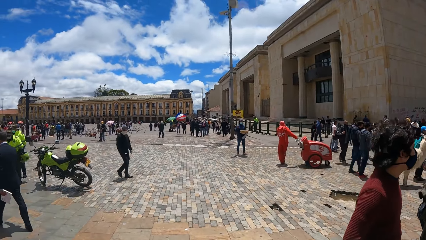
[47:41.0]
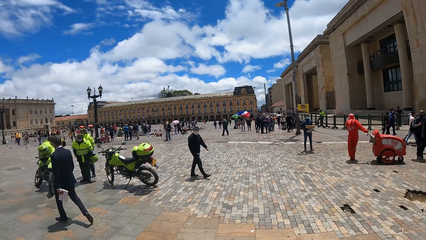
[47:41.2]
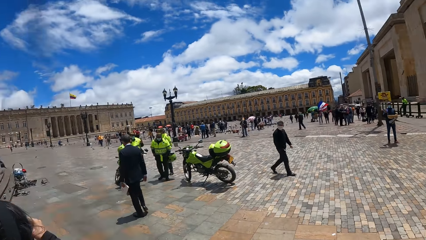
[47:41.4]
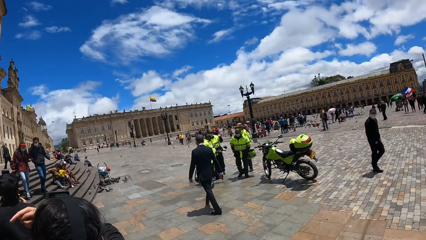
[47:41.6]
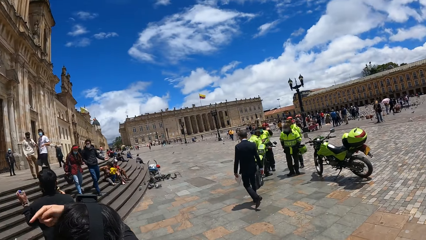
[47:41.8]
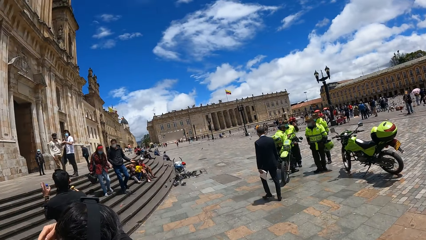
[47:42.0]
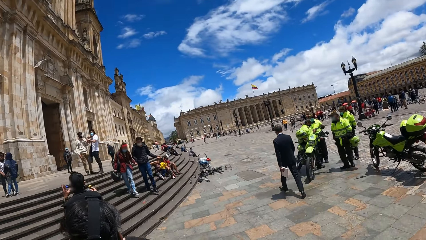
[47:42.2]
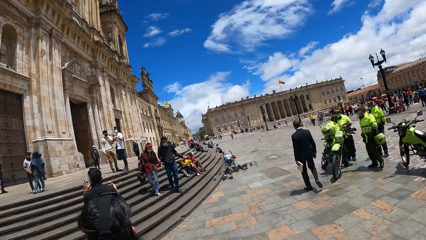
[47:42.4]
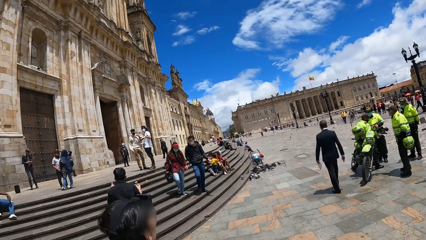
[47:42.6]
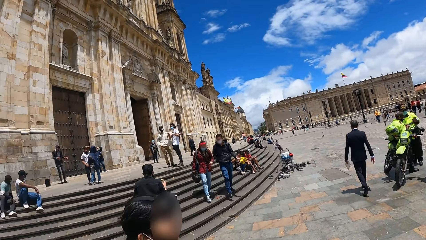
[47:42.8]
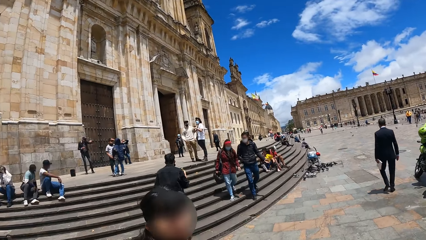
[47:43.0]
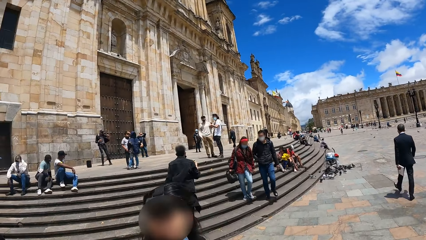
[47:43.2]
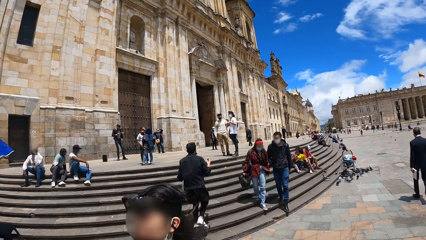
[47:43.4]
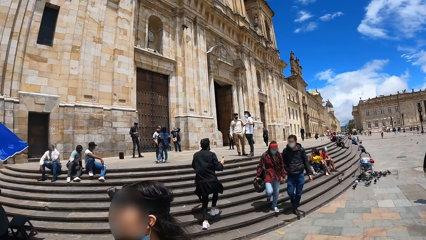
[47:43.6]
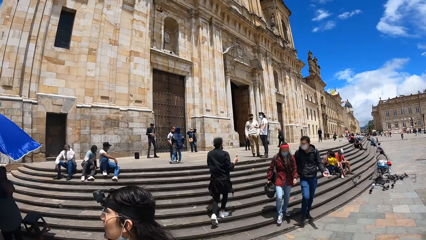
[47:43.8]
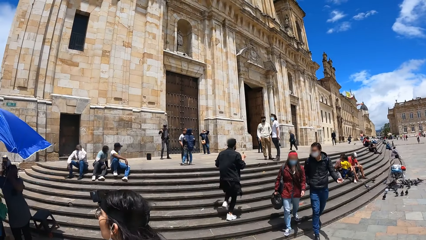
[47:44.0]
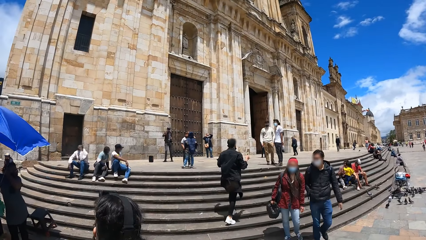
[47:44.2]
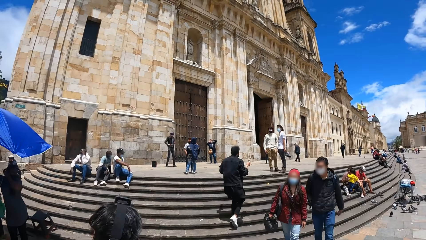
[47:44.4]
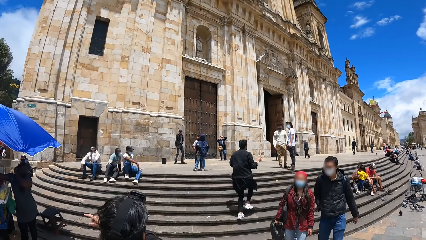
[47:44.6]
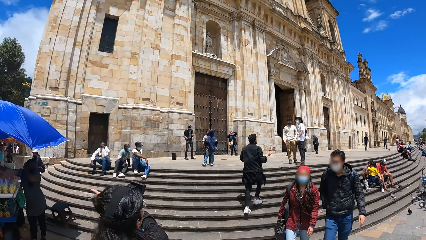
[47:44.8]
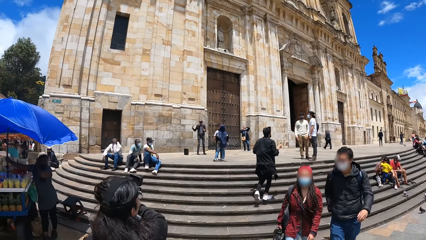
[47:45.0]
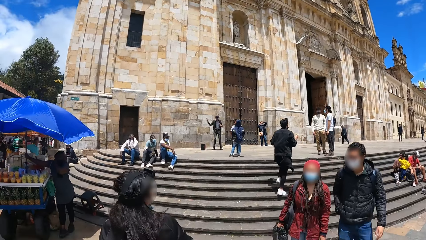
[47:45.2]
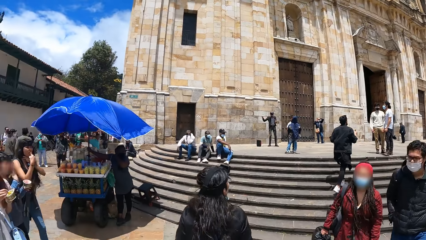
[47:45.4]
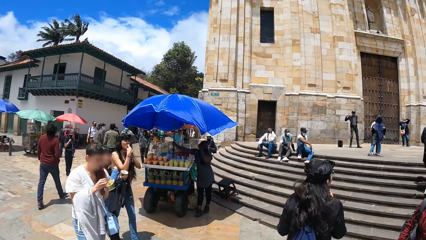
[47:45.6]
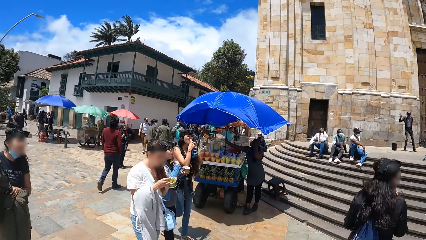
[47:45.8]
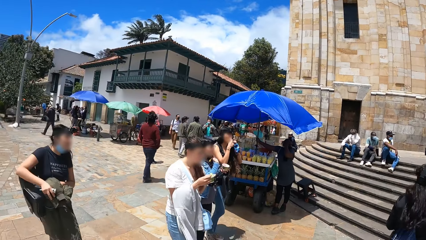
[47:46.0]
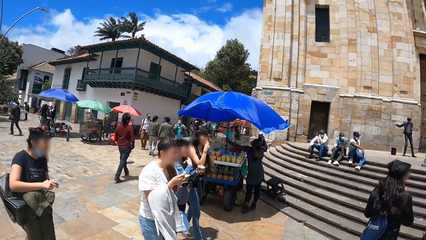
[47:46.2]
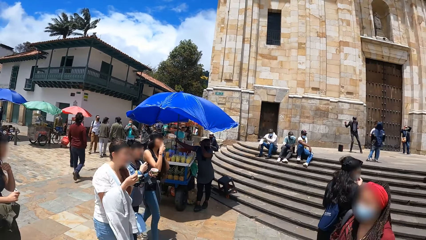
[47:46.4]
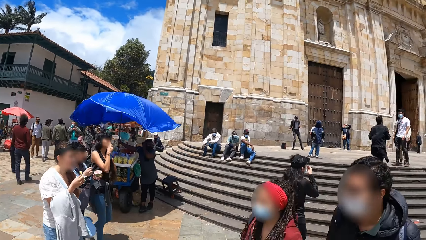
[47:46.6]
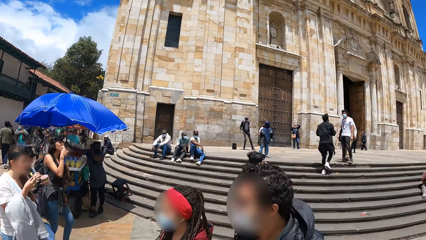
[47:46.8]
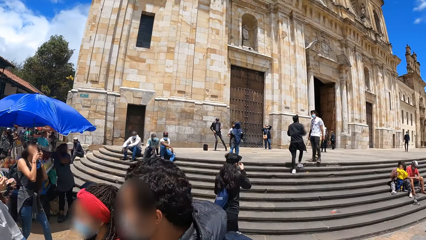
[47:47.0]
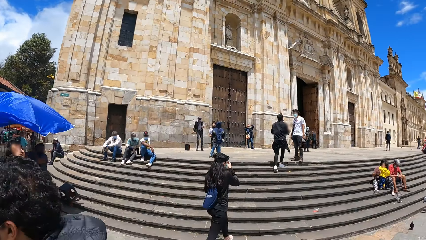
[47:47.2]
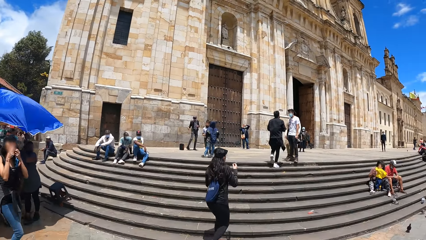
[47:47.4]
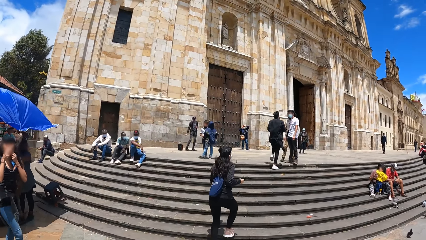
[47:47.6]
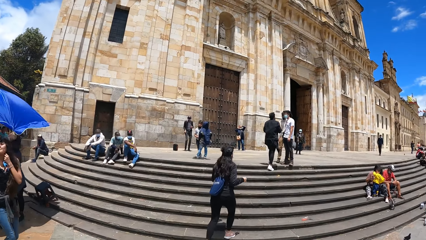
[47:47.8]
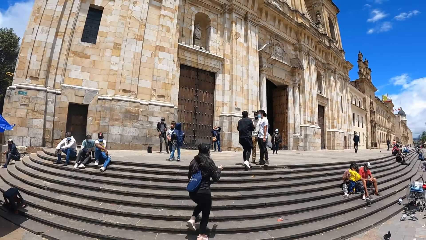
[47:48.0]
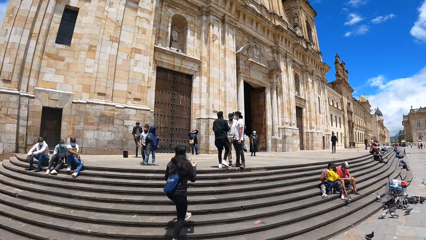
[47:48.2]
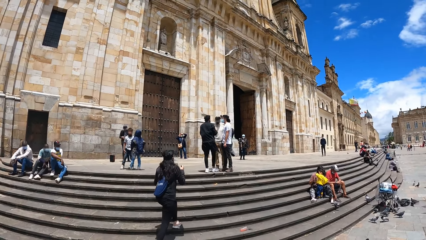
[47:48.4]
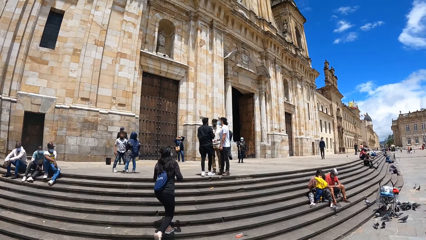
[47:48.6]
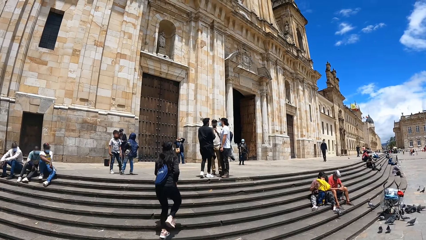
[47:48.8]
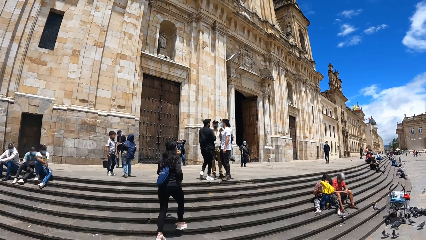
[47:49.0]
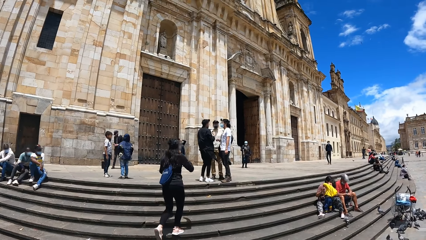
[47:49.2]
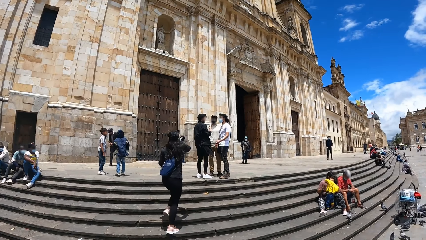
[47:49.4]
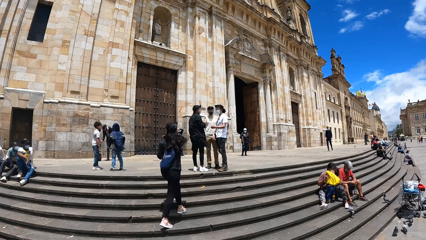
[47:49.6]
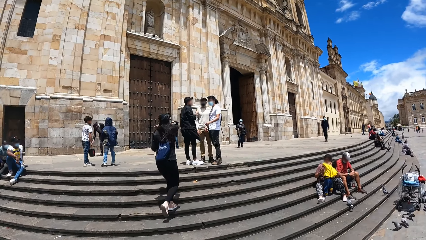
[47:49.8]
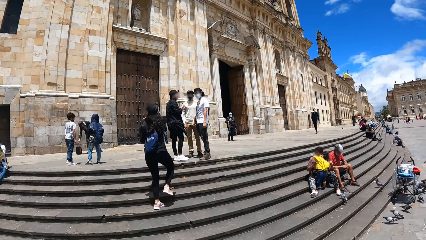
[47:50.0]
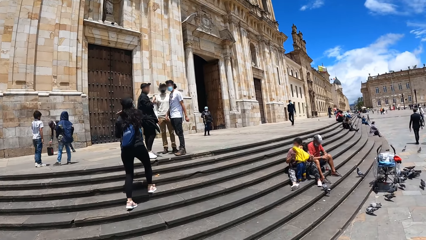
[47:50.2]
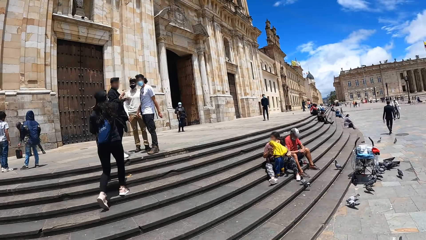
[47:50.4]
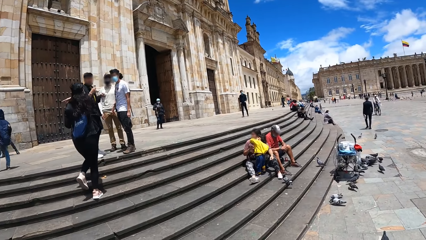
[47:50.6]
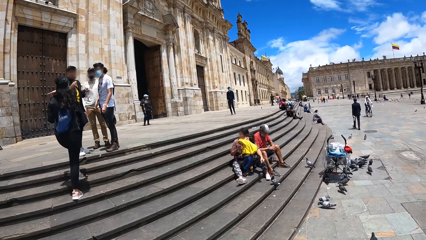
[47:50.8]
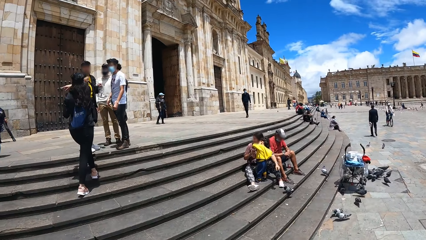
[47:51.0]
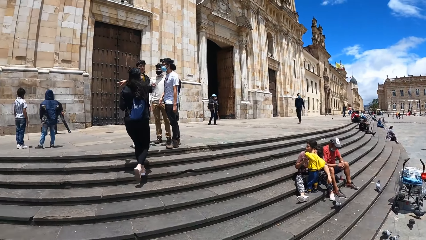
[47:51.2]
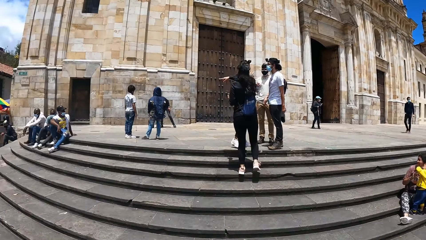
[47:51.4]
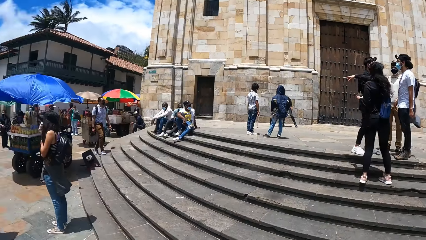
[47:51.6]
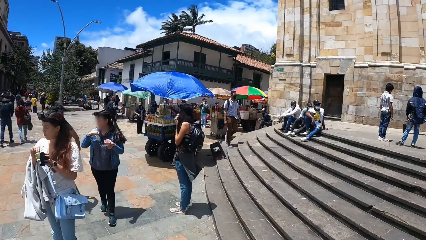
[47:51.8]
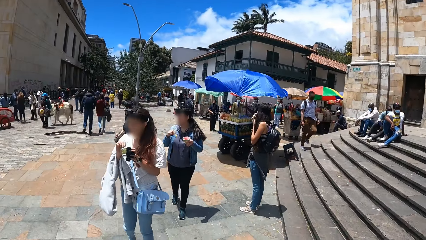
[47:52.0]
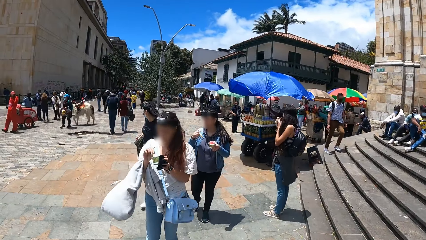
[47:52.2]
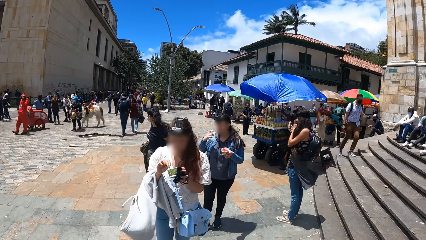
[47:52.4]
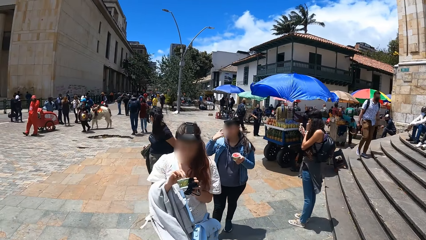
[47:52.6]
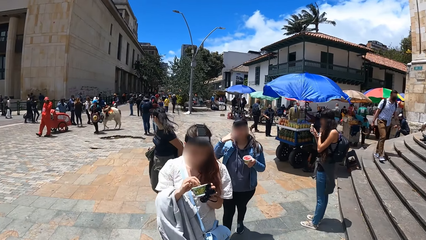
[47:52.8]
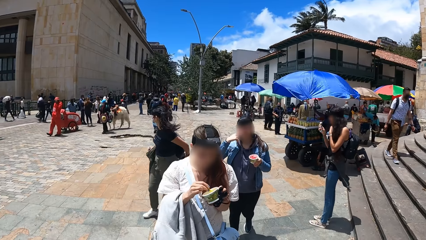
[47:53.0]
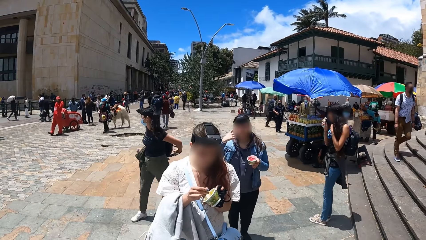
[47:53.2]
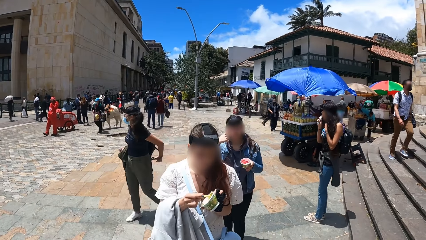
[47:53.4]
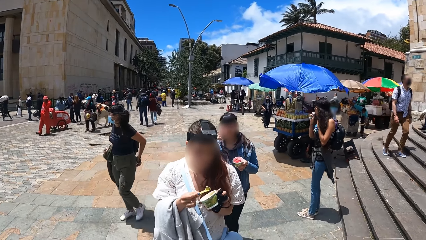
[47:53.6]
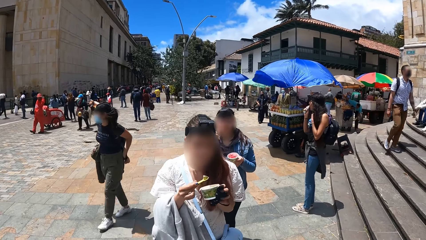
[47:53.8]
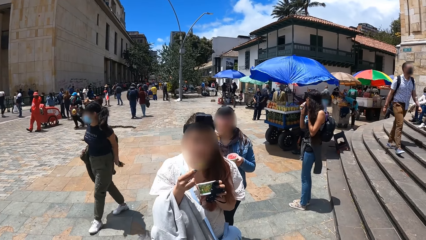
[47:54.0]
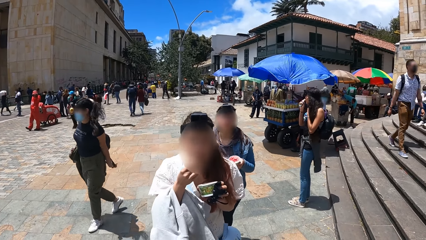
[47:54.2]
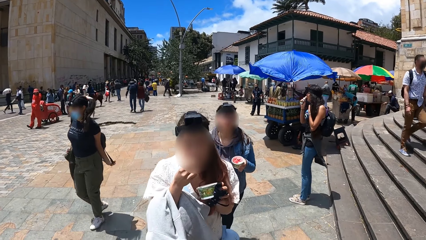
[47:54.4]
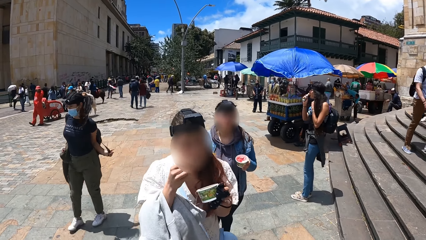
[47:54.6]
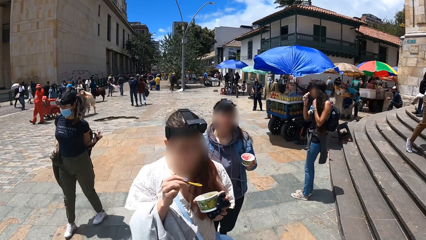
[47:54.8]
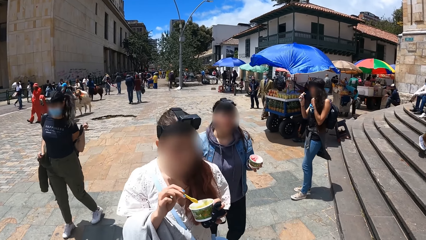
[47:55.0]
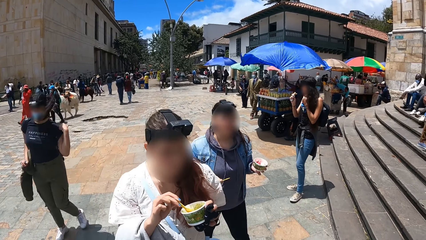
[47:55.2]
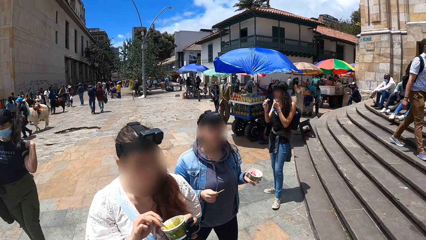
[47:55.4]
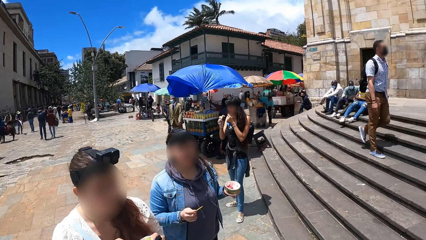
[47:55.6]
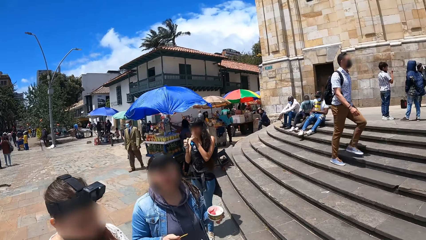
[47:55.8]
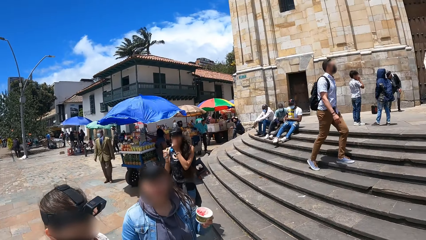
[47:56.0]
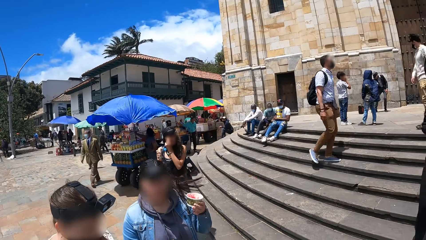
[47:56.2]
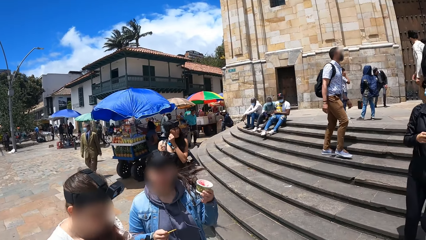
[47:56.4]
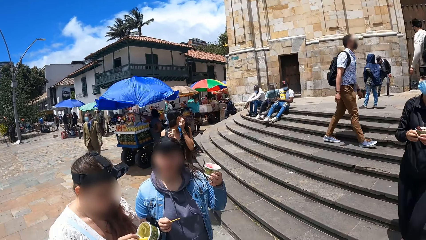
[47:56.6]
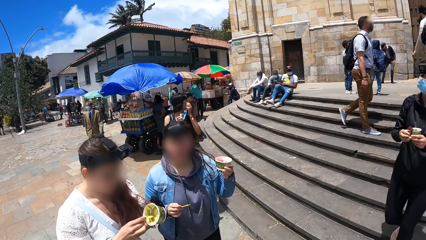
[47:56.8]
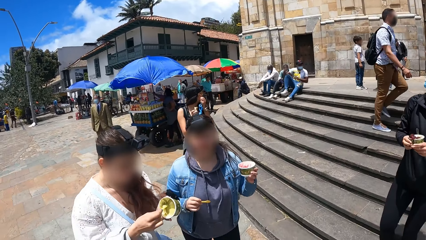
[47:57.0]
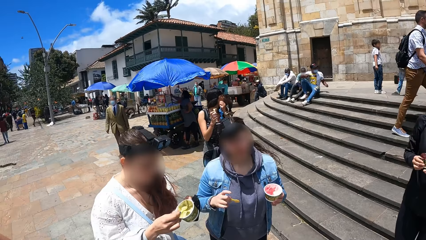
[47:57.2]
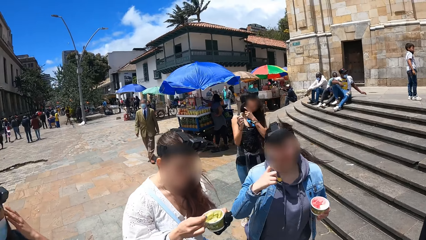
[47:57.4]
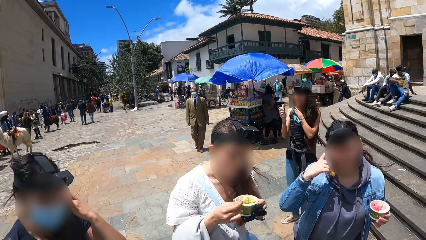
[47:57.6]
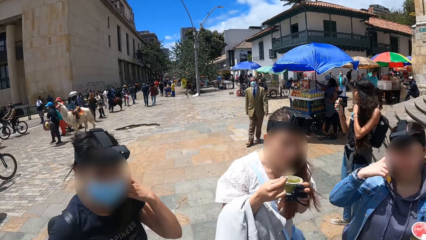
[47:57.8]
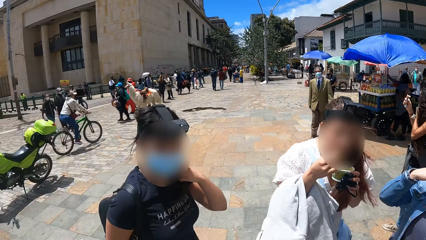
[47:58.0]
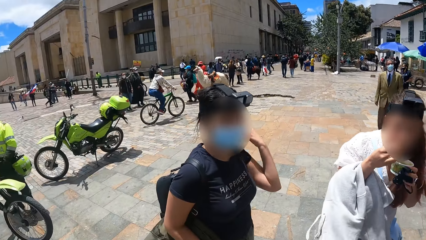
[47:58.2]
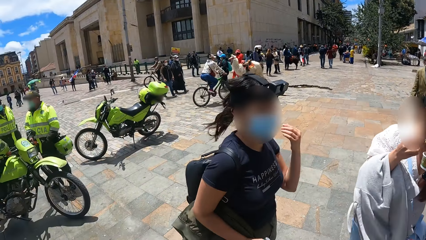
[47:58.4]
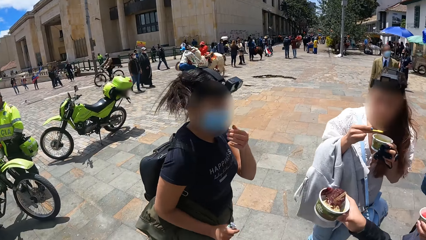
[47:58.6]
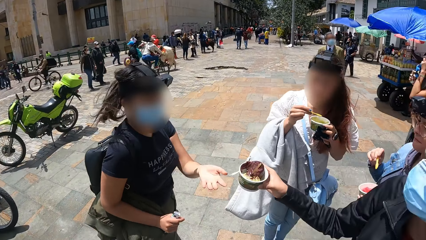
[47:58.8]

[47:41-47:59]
The camera wearer looks around the open place and turns around. They look at a woman. The woman points to the left. The camera wearer looks around the open place and turns right. The woman walks upstairs. The camera wearer walks forward, walks upstairs, looks right, turns left, and looks at the friends. Another woman scoops ice from a container. The camera wearer looks forward. The other woman eats the ice cream. The camera wearer converses with a third woman. The other woman nods. The camera wearer converses with a fourth woman. They look at a person.
